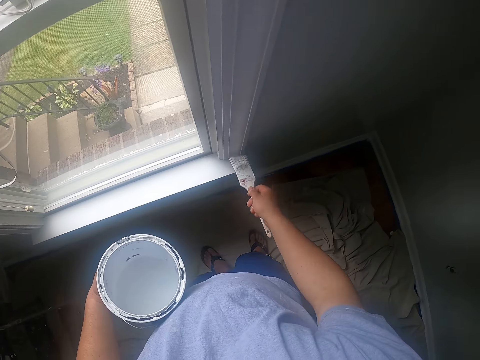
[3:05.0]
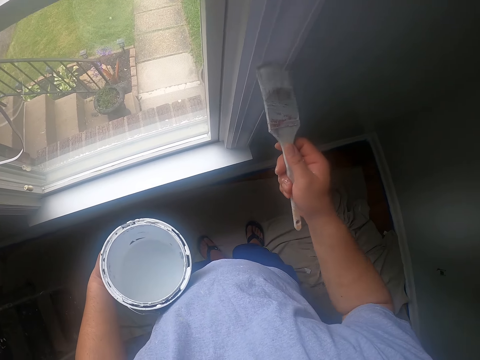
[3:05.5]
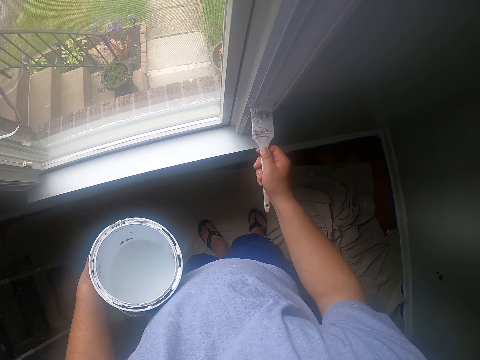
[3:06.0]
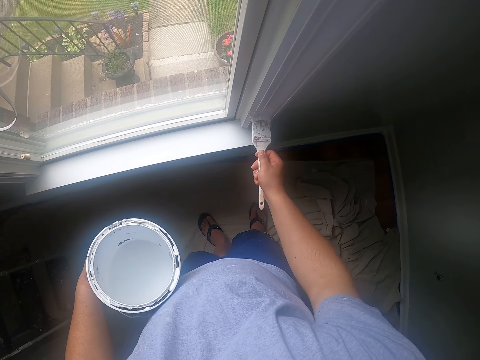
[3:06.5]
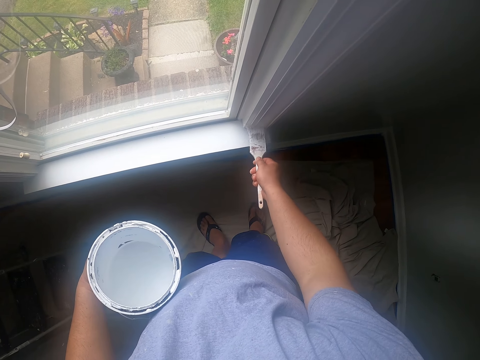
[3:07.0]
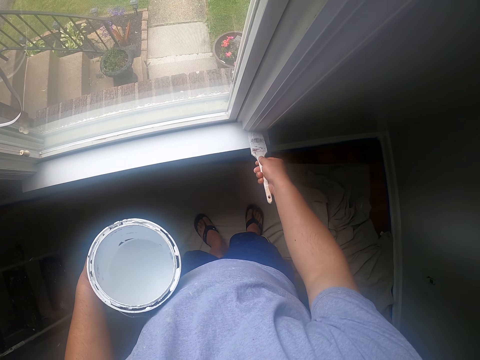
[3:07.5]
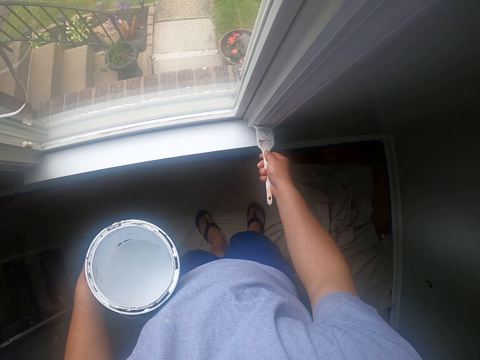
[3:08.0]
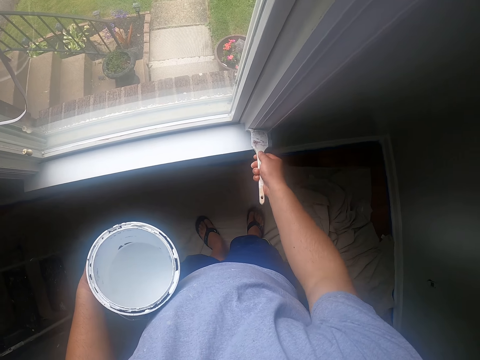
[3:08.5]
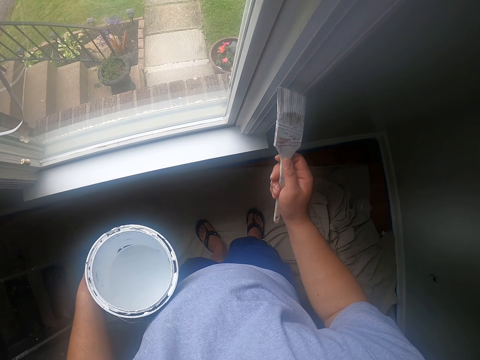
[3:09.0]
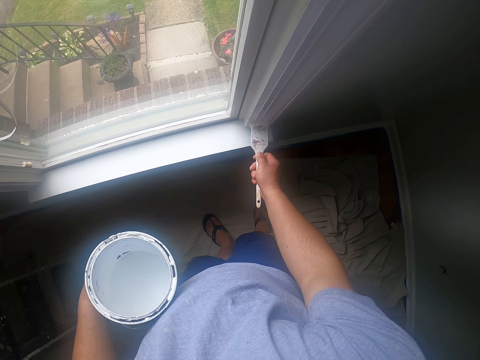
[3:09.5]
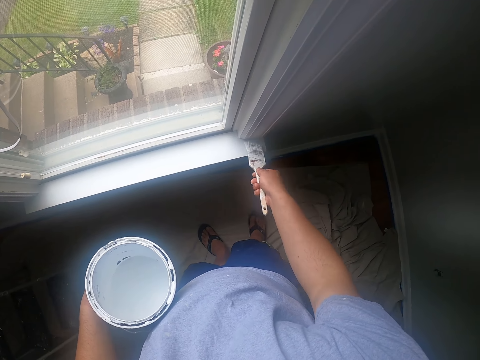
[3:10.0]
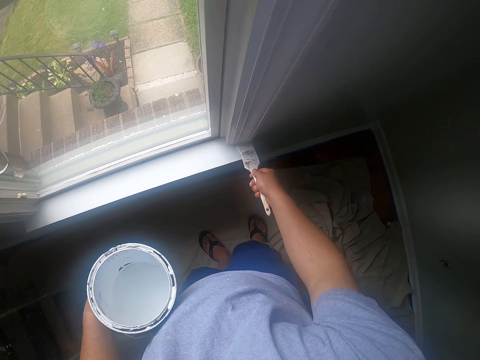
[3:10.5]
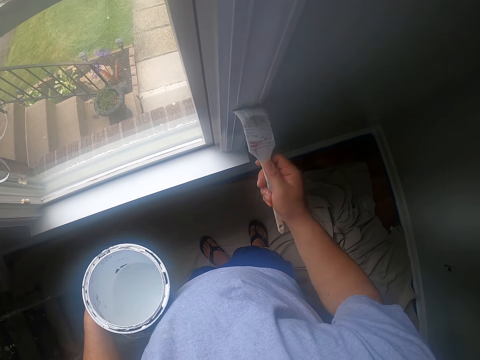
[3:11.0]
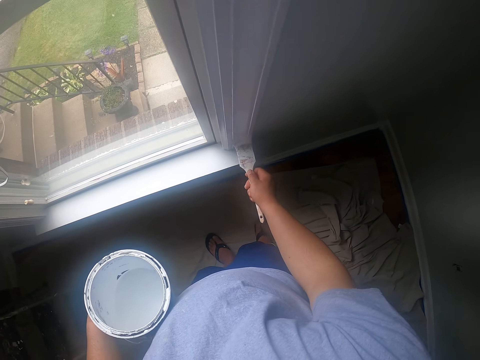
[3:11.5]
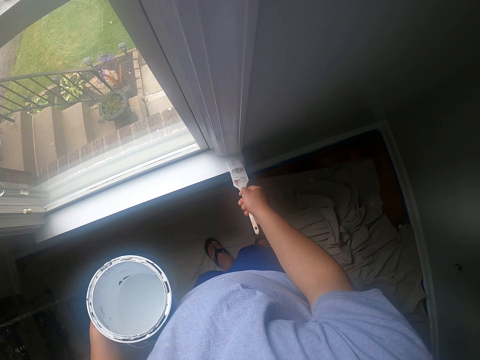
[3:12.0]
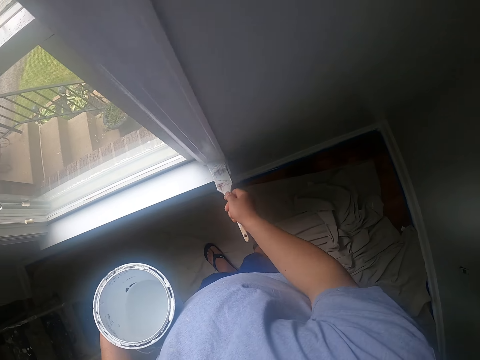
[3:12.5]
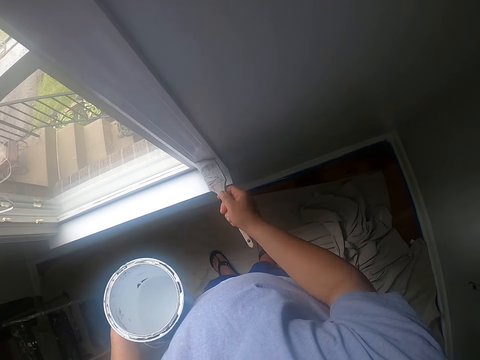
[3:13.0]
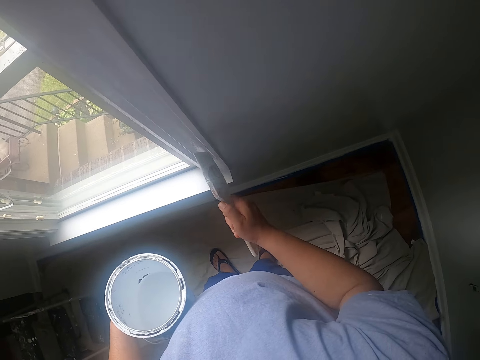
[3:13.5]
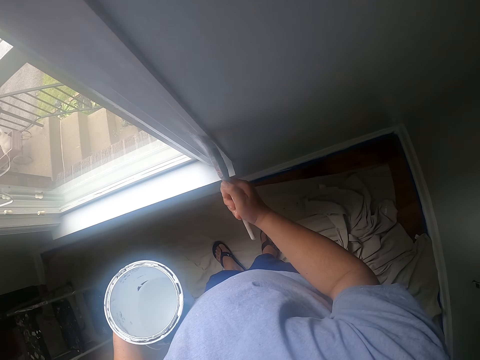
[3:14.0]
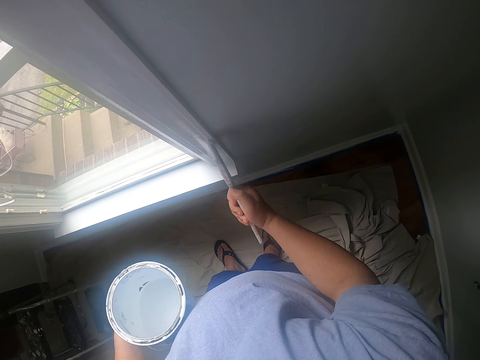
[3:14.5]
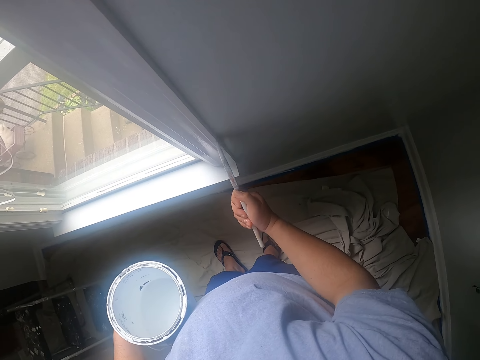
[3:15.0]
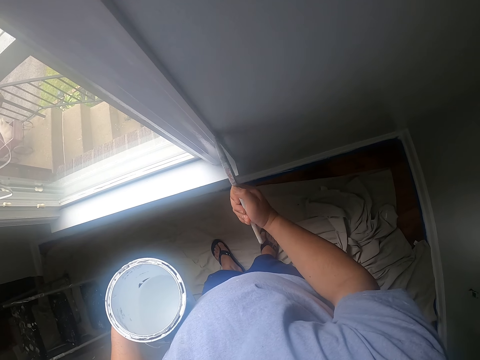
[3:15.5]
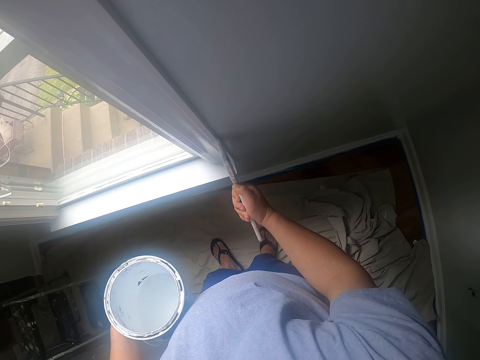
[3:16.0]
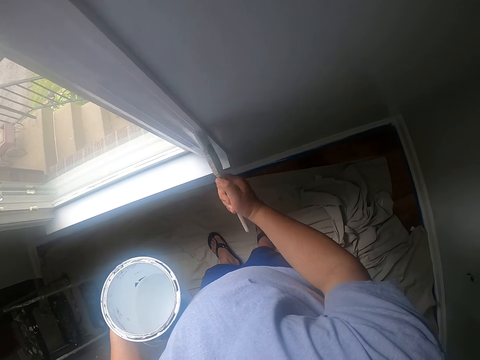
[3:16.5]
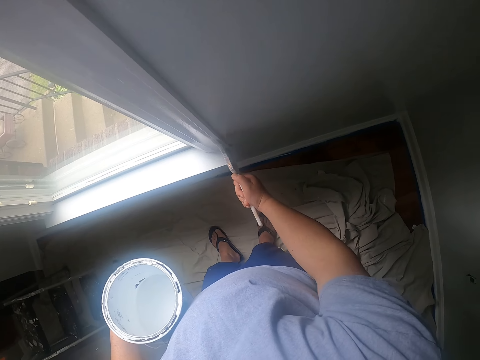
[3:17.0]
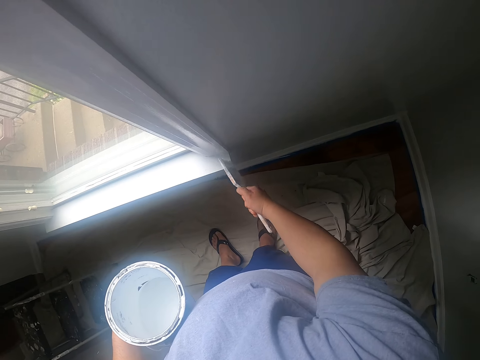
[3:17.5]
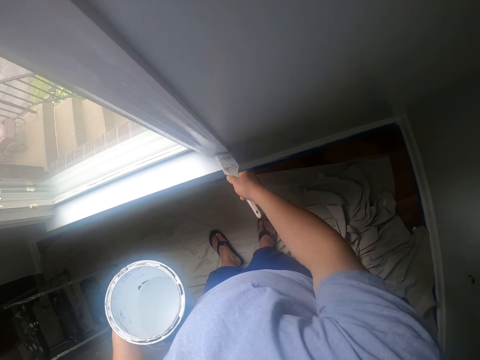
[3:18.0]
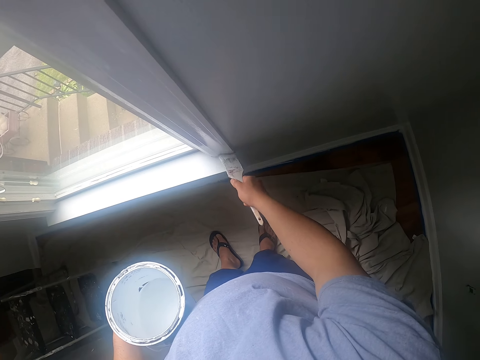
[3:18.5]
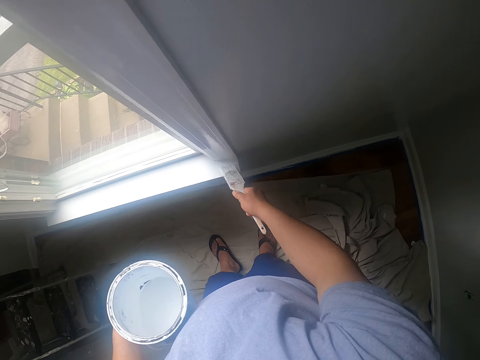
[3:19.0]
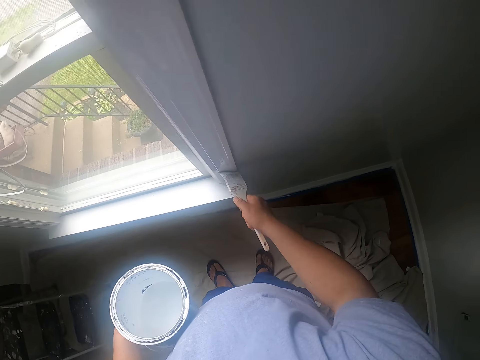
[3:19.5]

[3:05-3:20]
The camera wearer paints the window frame with the paint brush.

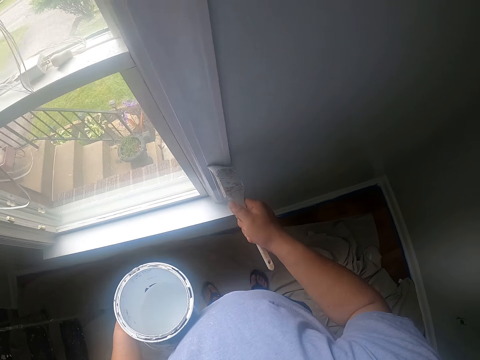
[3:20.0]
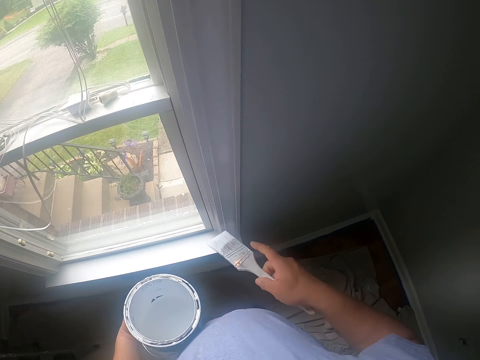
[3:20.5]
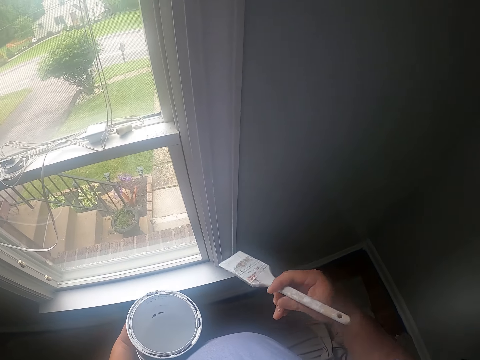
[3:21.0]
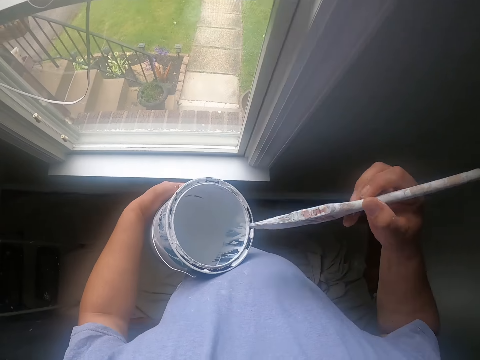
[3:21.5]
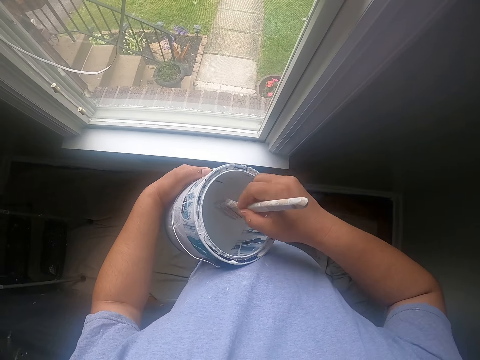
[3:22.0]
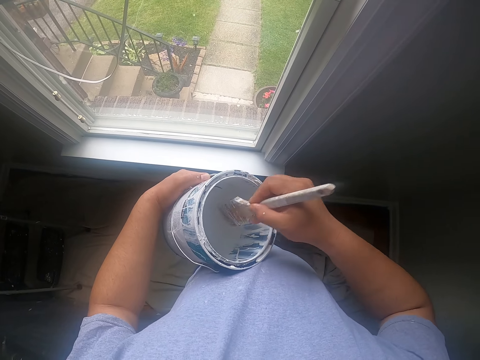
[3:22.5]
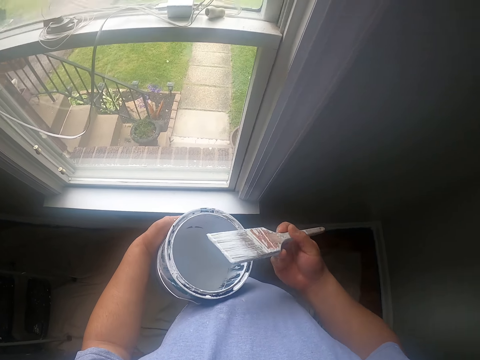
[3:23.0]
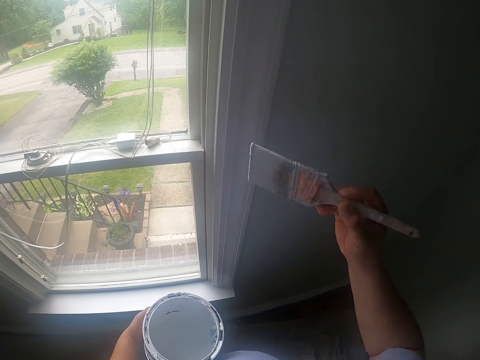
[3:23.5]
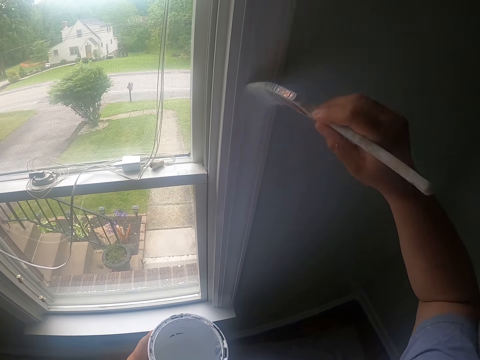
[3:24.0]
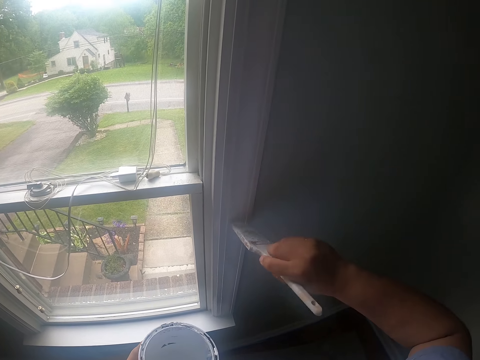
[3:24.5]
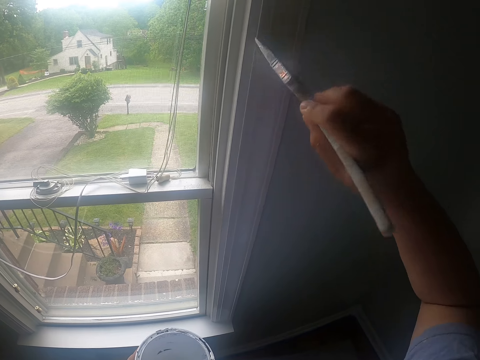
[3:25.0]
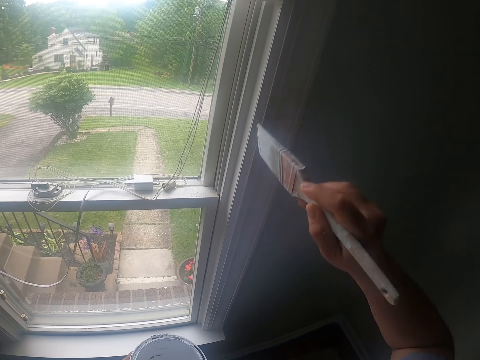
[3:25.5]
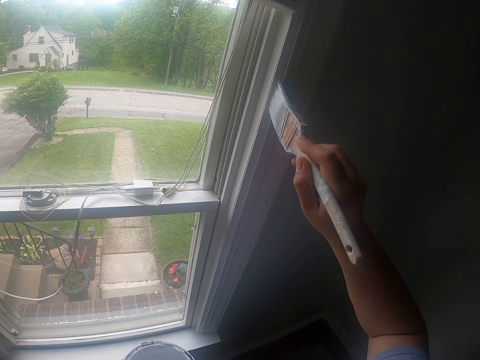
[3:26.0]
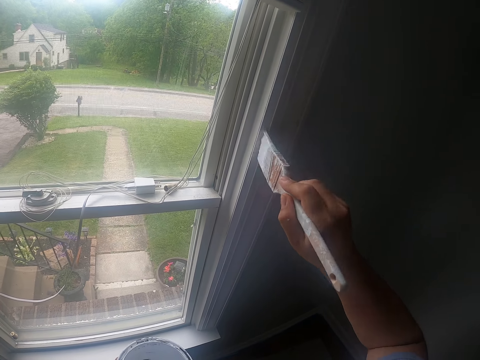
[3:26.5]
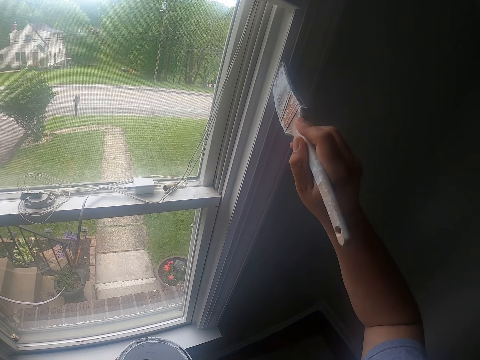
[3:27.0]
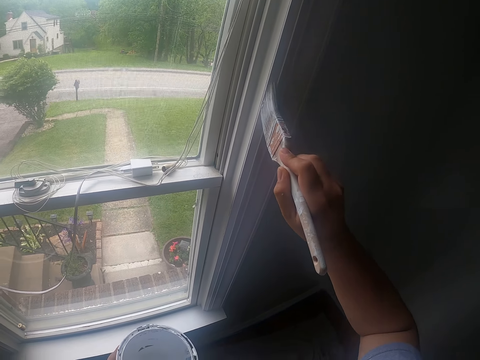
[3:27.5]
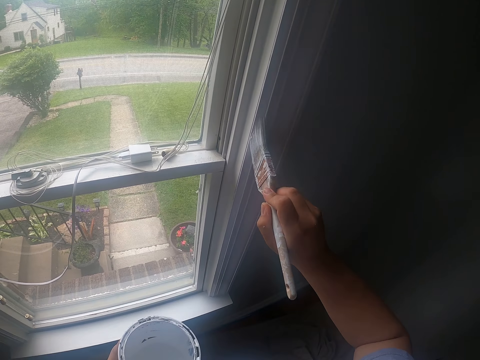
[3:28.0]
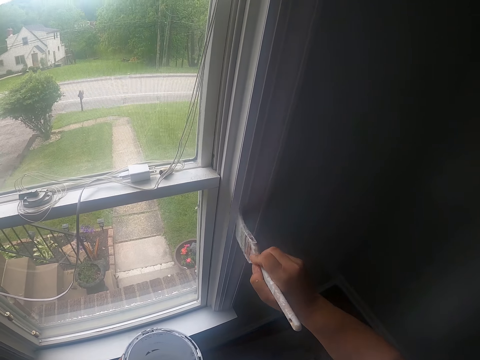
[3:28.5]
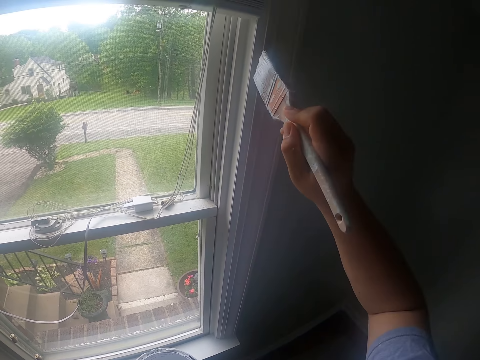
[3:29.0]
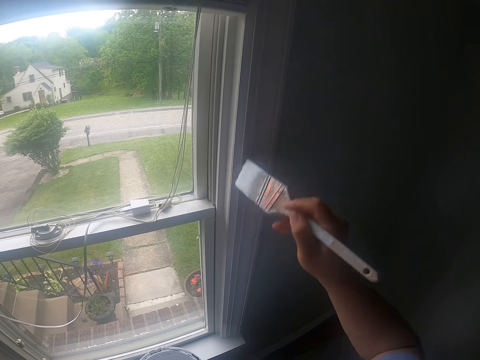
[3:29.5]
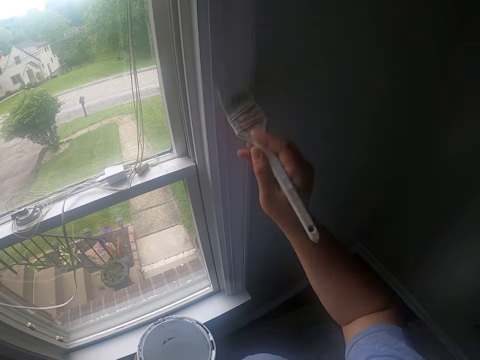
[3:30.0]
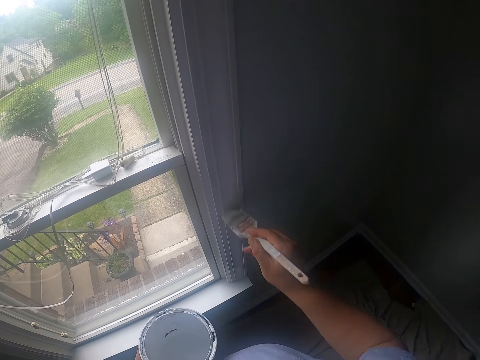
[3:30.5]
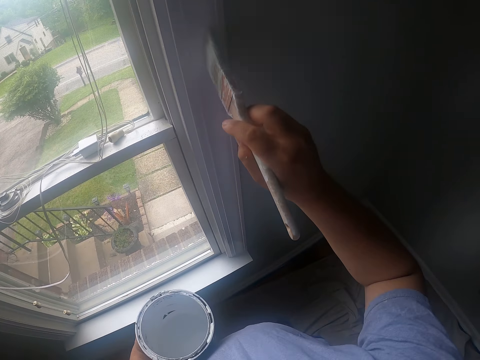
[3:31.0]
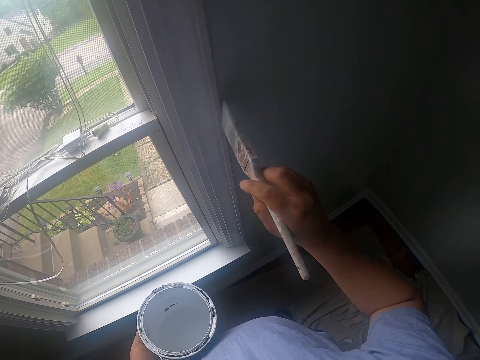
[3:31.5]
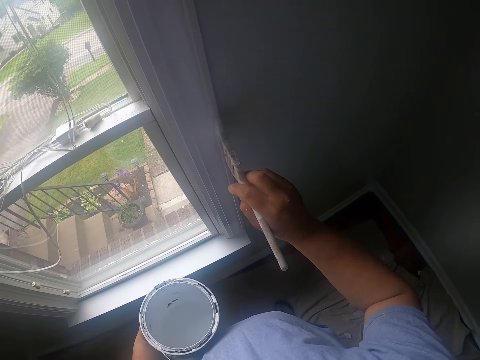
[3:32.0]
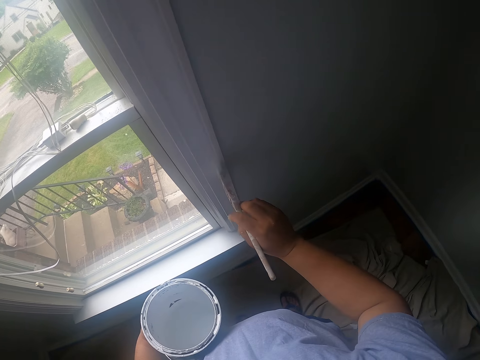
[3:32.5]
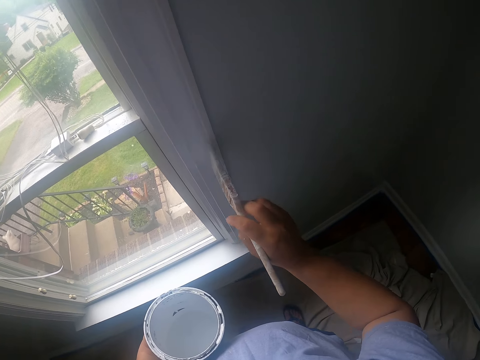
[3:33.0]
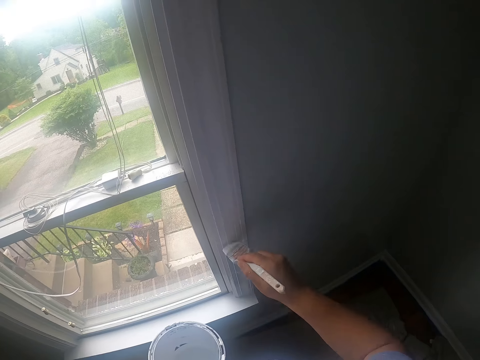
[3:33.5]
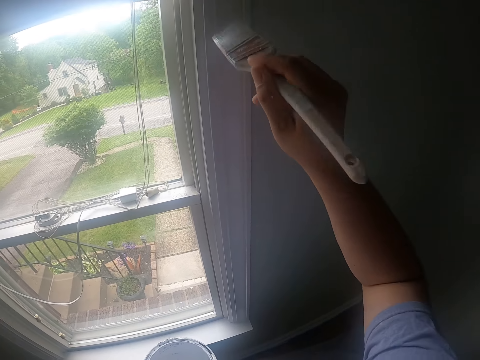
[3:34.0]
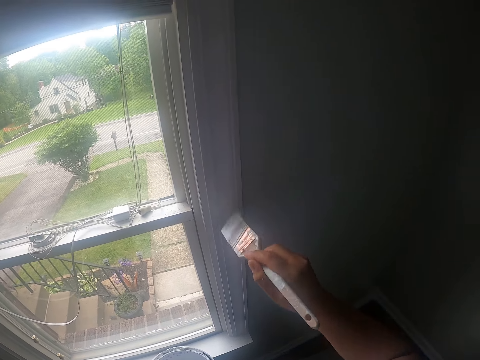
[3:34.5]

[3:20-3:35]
The camera wearer dips the paint brush into the paint bucket. They paint the window frame with the paint brush.
